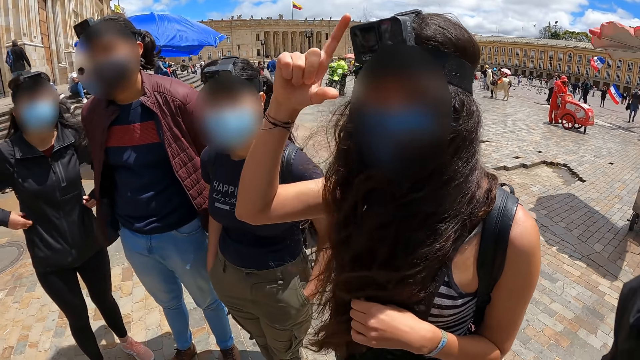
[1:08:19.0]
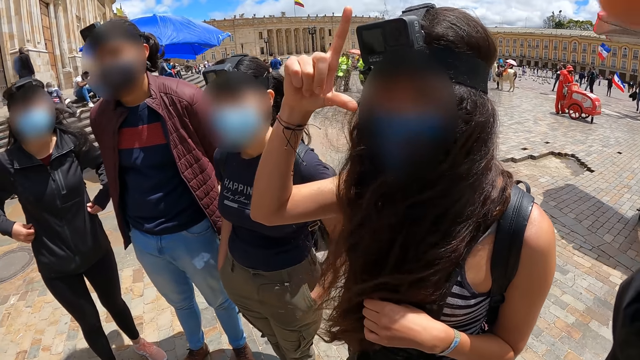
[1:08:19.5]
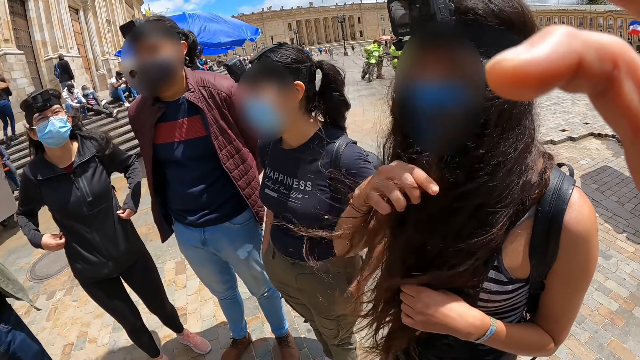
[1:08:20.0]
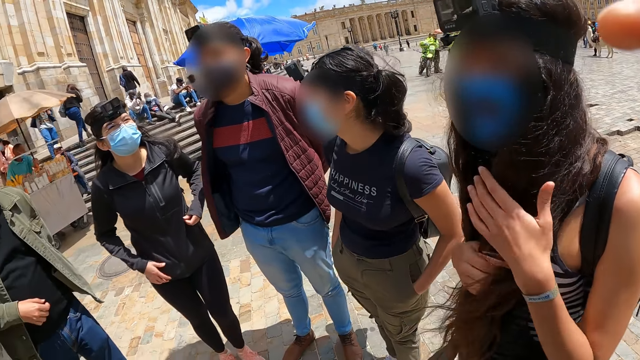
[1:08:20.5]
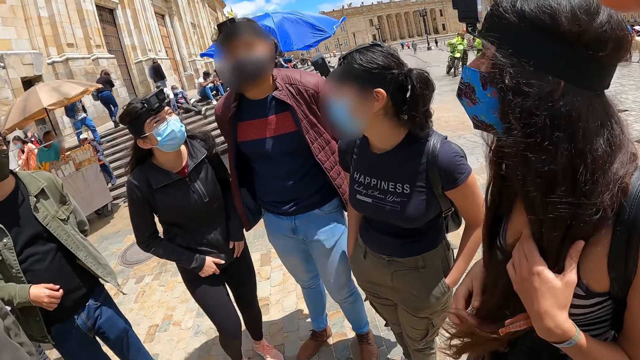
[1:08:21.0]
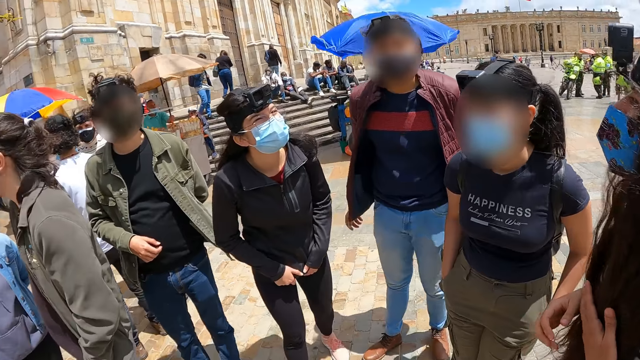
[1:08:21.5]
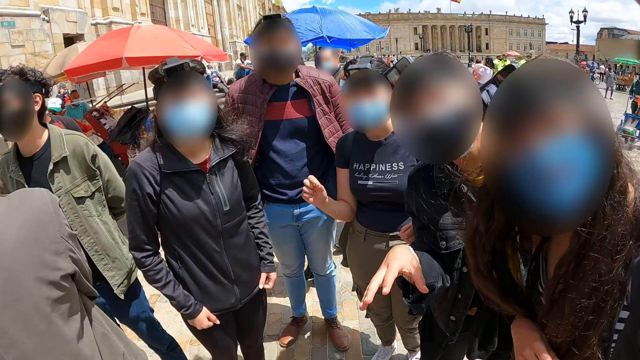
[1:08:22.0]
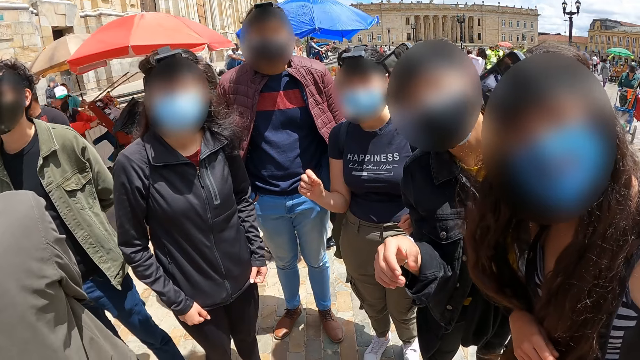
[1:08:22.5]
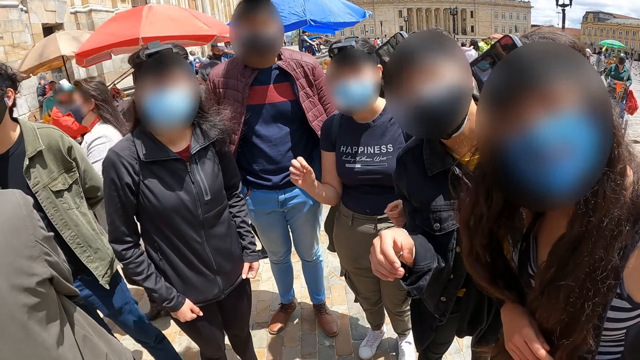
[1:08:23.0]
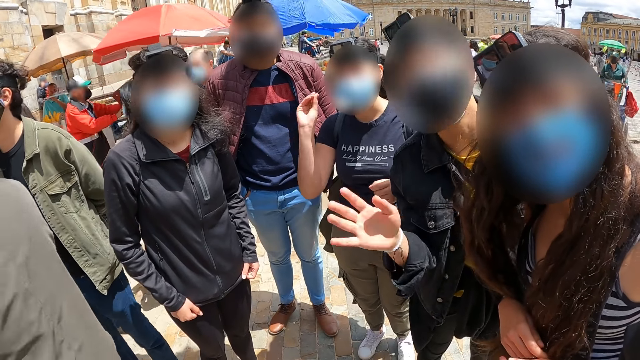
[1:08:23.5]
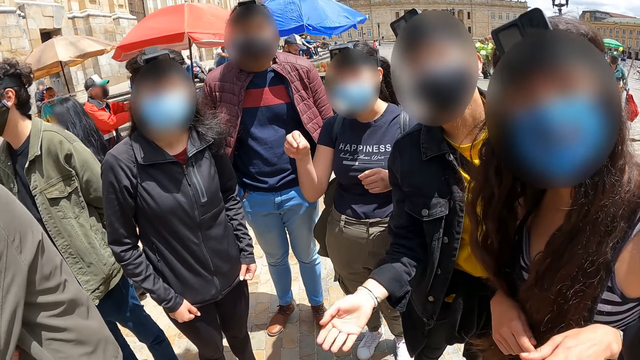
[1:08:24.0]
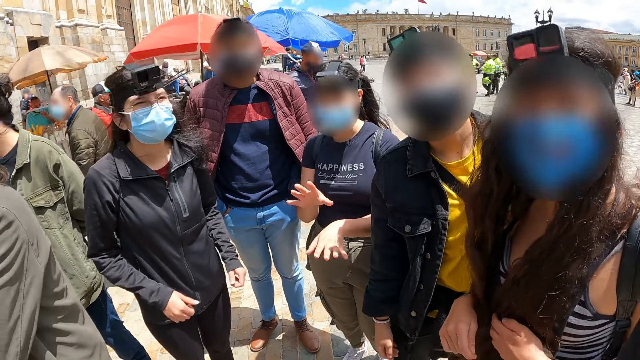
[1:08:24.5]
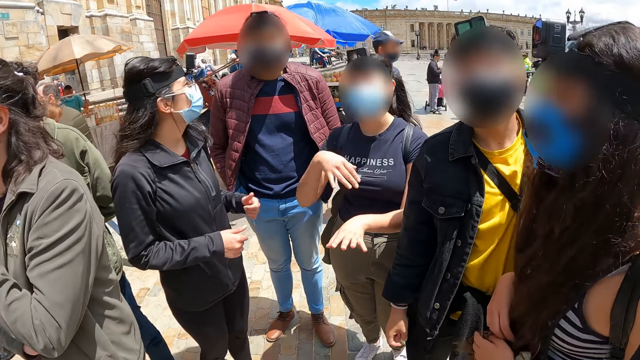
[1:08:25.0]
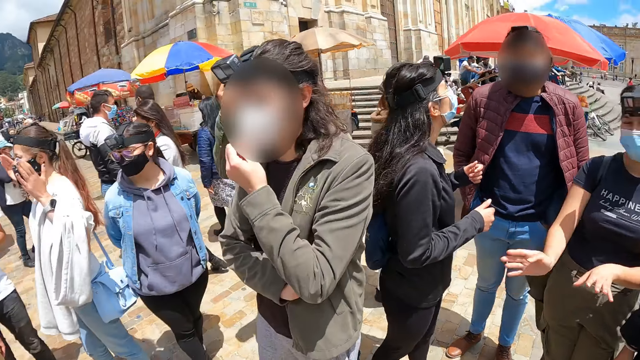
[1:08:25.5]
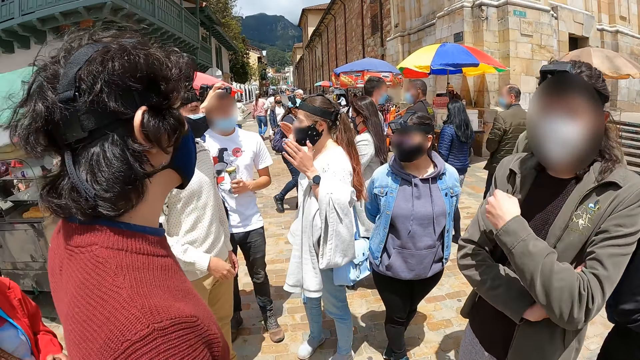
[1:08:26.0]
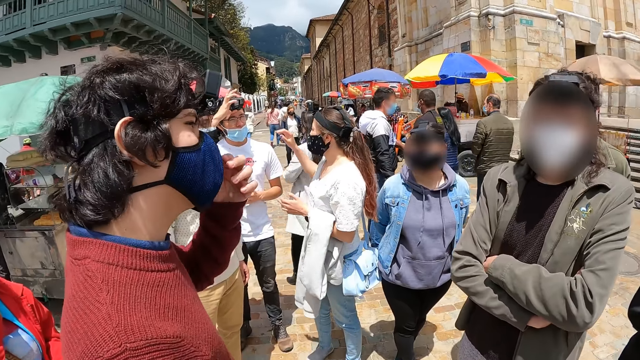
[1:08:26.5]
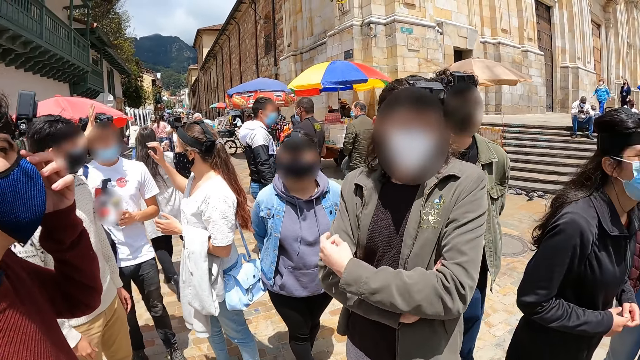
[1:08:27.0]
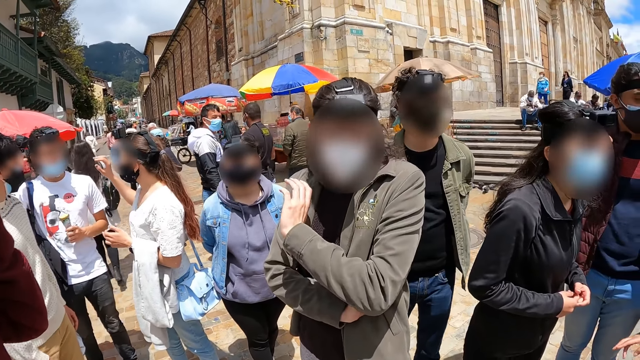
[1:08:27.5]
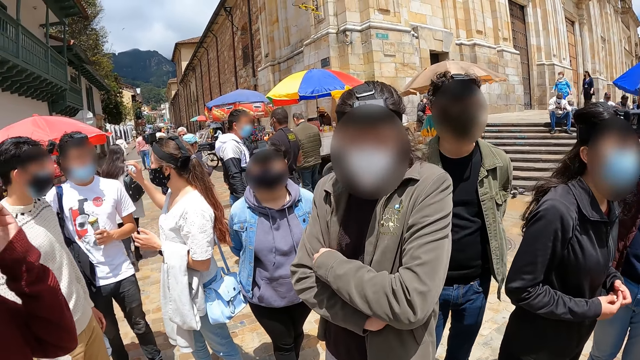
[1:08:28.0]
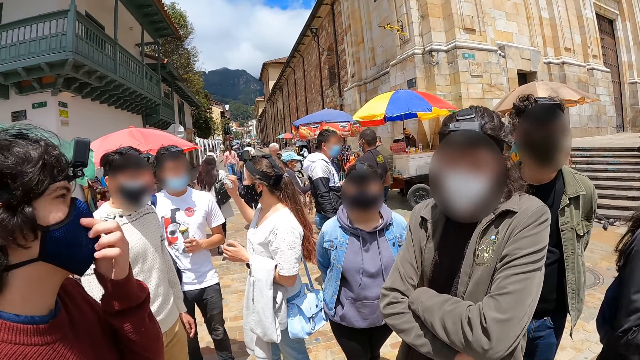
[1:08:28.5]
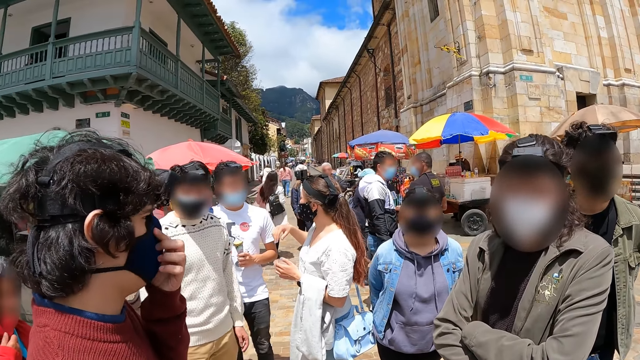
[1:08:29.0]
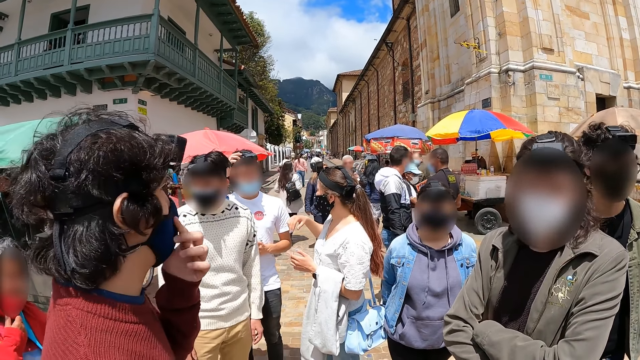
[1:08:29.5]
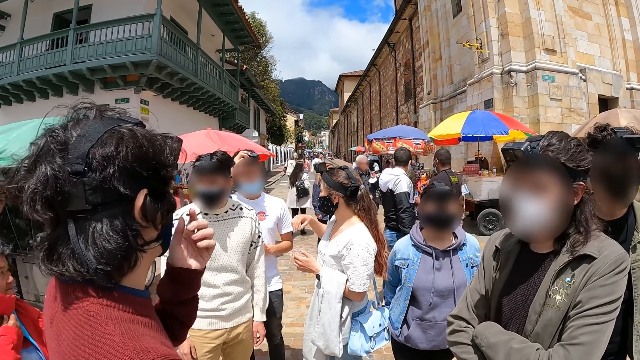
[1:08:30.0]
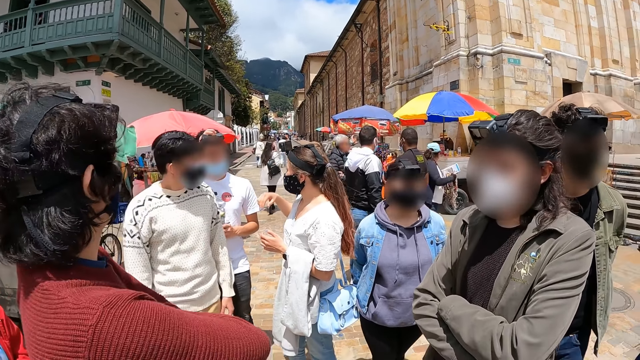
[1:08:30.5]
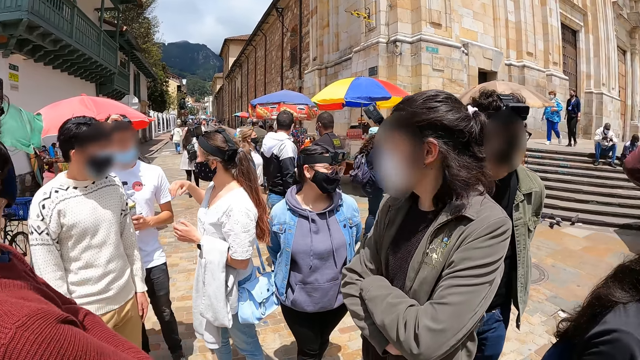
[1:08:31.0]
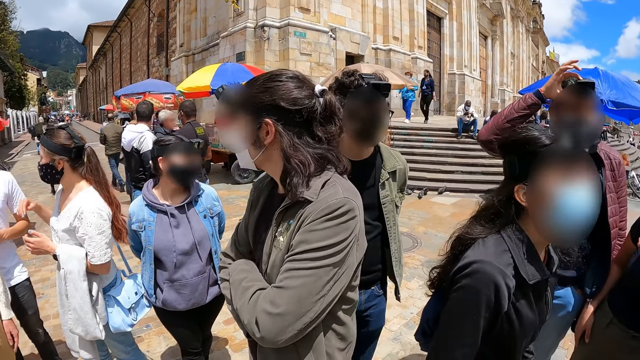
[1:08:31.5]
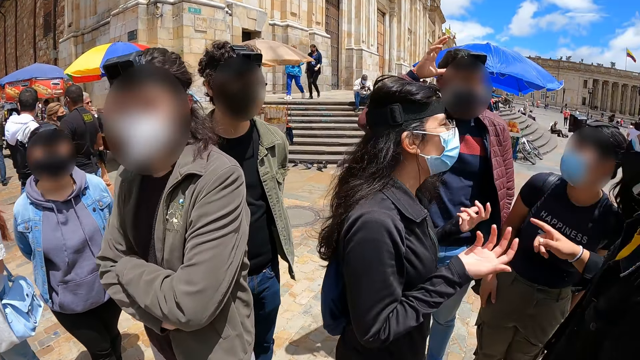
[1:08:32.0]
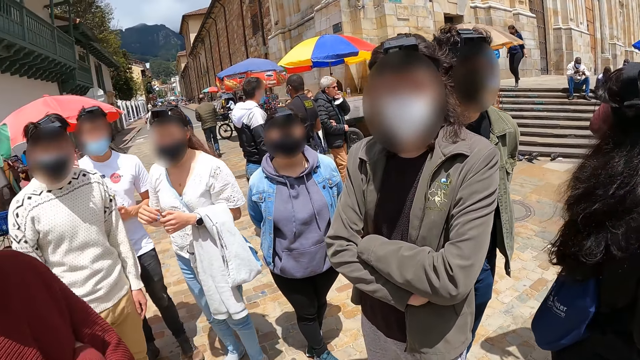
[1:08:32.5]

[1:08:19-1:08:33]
A woman moves the right hand fingers. The camera wearer moves the right hand. They dialogue with the crowd. Another woman pulls the jacket with both hands. A man moves the right hand. A third woman moves both hands. The camera wearer looks around. They turn around. Another man touches the face with the left hand. A third man moves the right hand. The second man holds the mask with the left hand. The third man looks around.

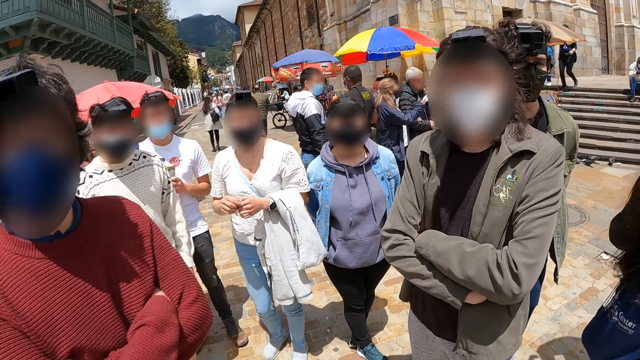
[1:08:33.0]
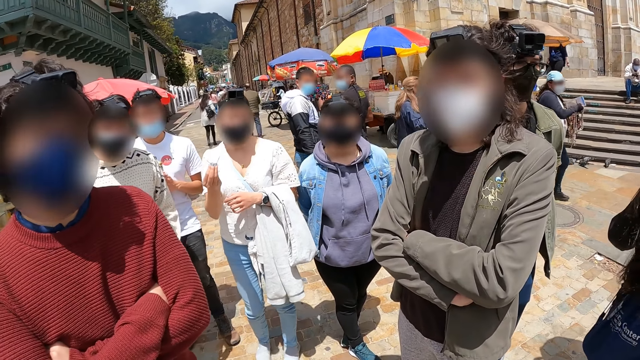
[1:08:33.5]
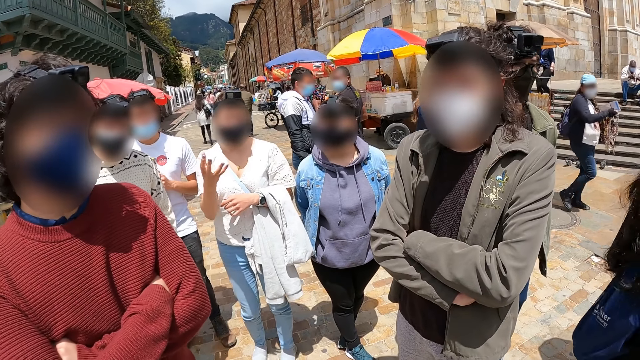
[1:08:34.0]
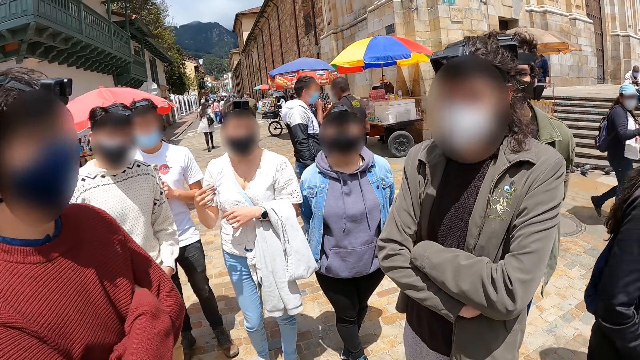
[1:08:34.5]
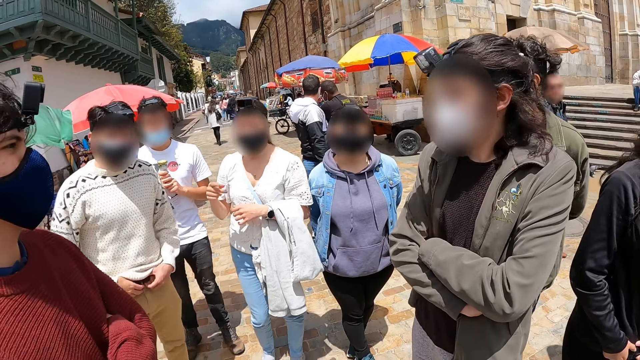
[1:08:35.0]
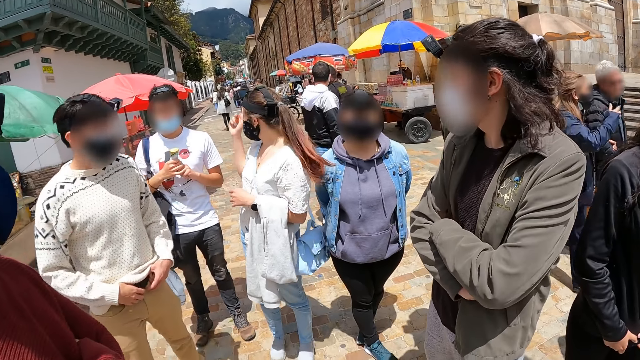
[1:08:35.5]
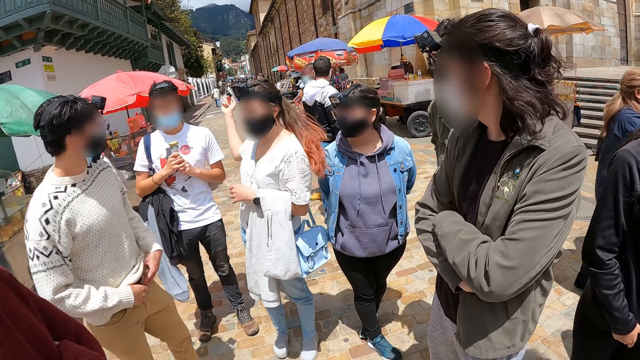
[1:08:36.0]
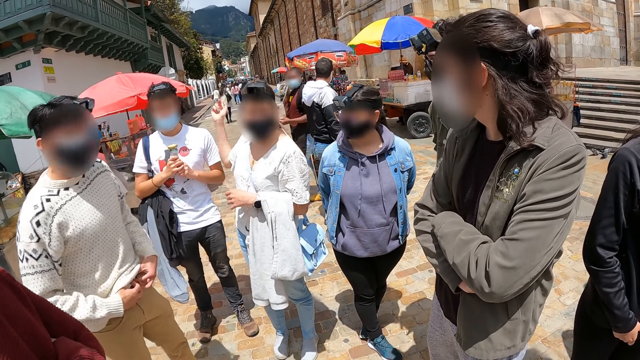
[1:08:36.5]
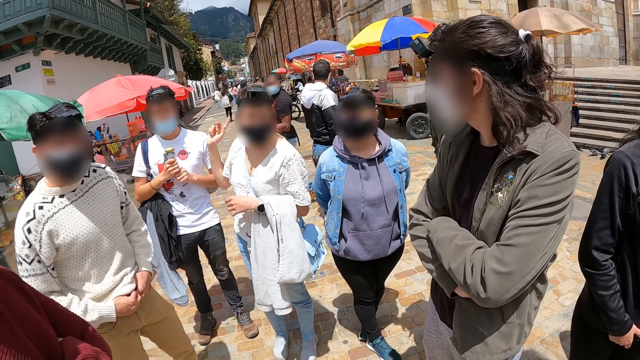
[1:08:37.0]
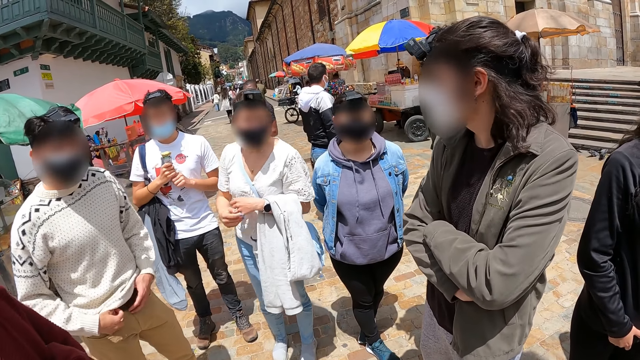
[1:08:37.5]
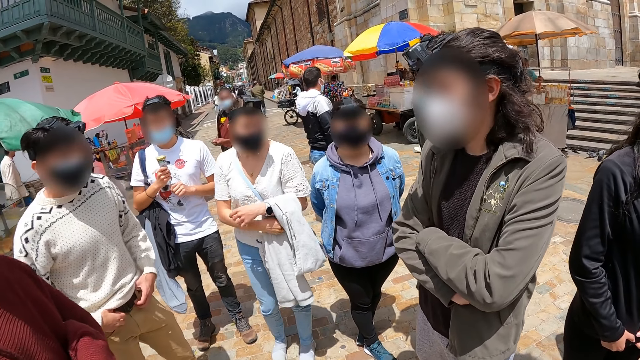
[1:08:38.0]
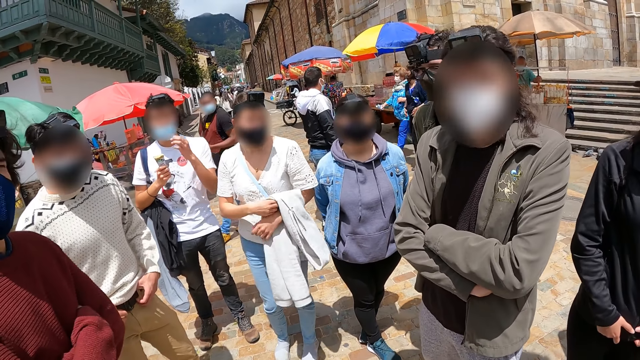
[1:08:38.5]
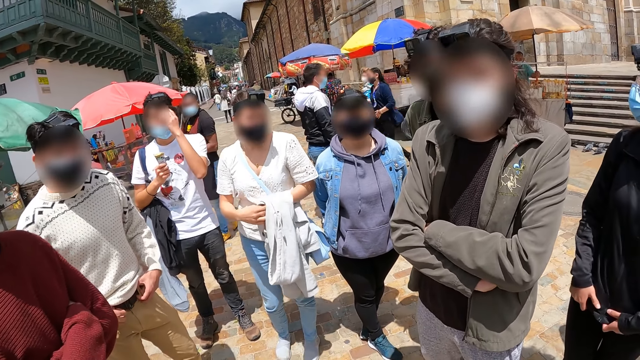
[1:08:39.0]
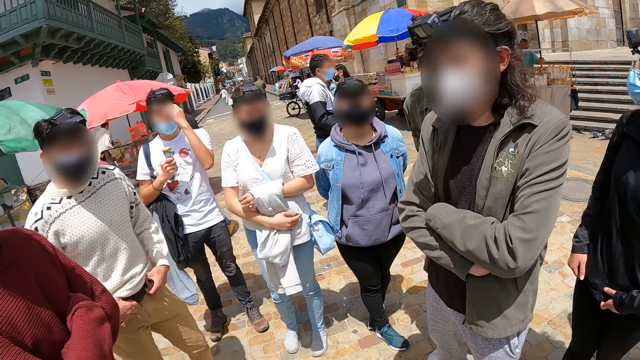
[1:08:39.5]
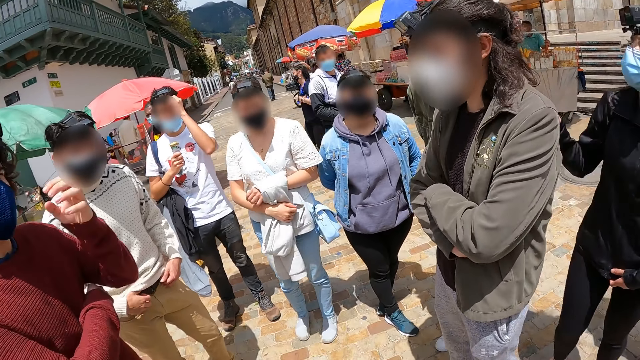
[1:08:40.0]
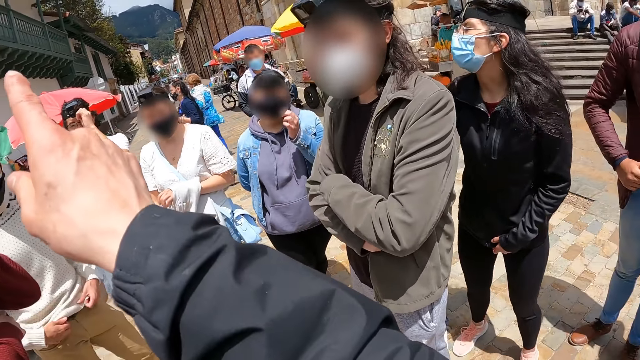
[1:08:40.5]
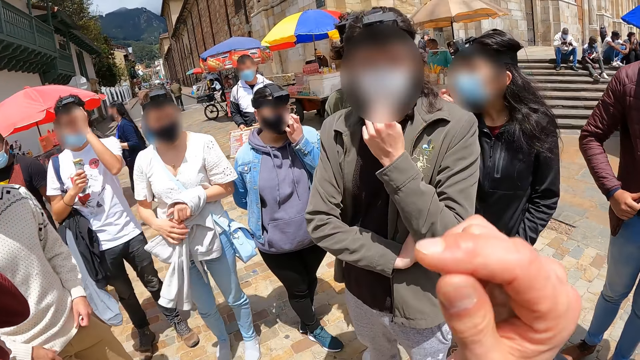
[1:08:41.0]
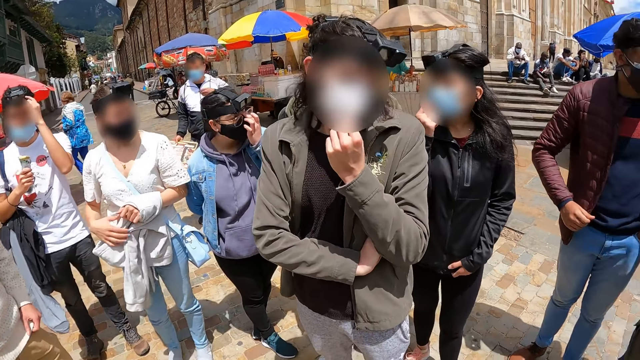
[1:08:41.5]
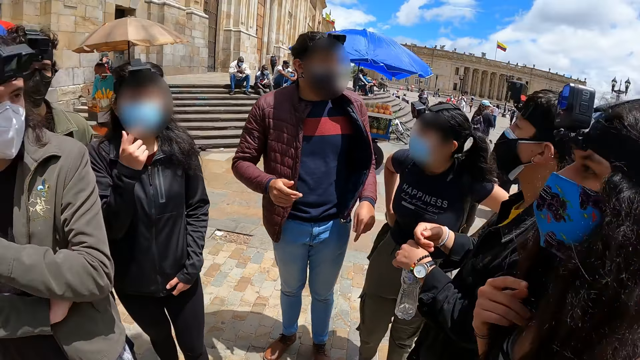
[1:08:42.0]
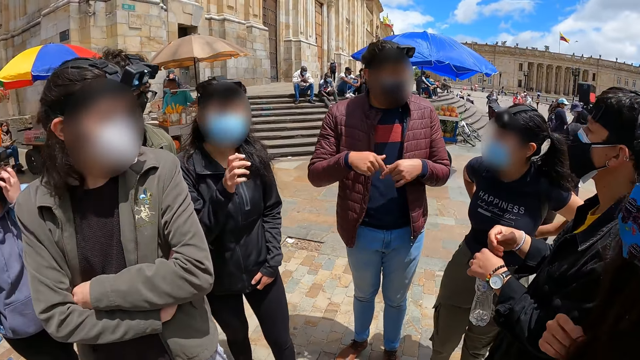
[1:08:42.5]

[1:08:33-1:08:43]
The camera wearer turns around. A man holds hands. A woman moves the right hand. Another man holds hands. The camera wearer lifts the right hand. They dialogue with the crowd. A third man moves both hands.
